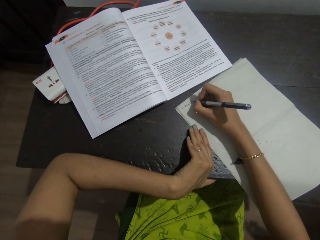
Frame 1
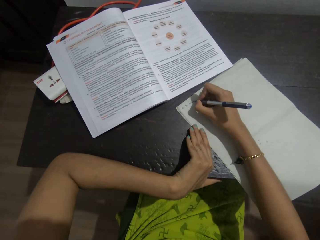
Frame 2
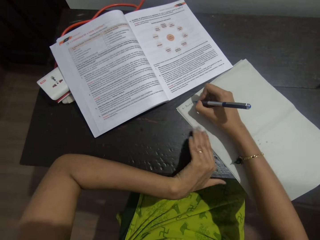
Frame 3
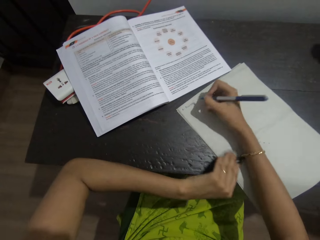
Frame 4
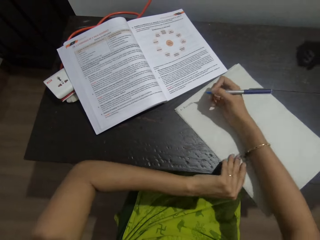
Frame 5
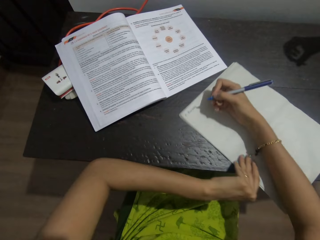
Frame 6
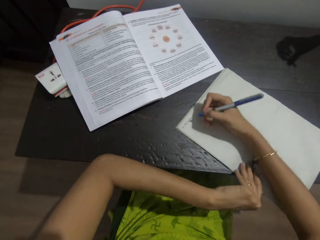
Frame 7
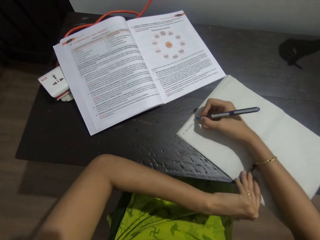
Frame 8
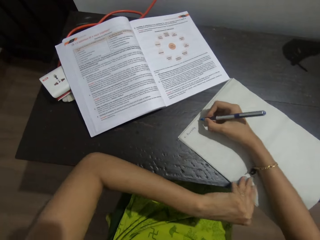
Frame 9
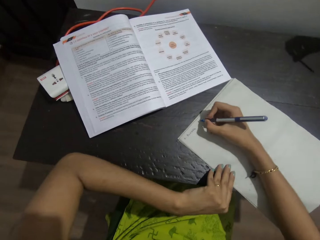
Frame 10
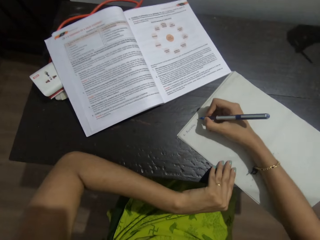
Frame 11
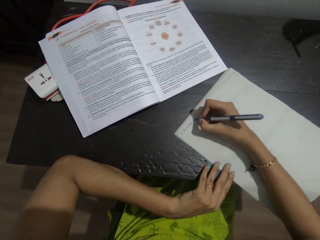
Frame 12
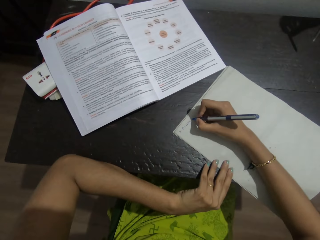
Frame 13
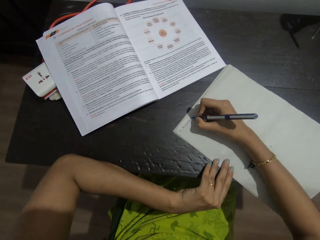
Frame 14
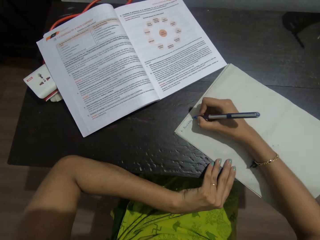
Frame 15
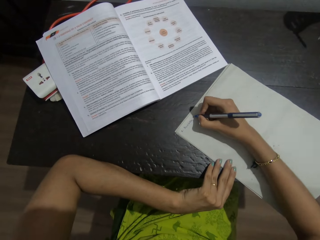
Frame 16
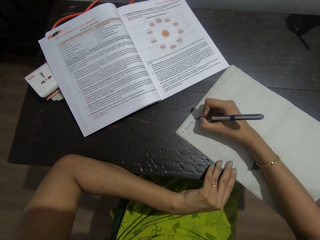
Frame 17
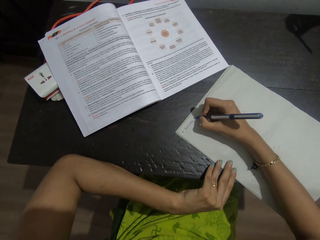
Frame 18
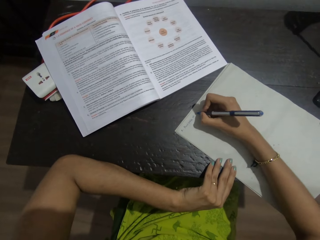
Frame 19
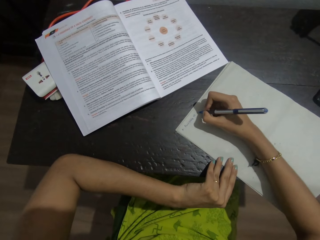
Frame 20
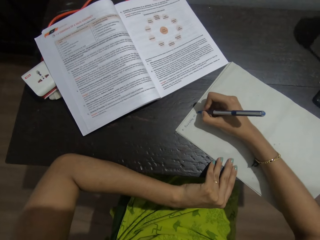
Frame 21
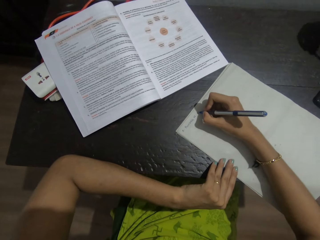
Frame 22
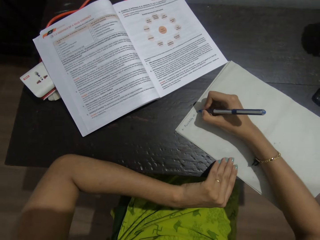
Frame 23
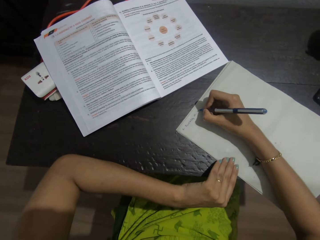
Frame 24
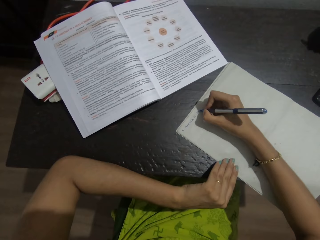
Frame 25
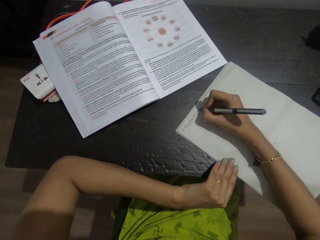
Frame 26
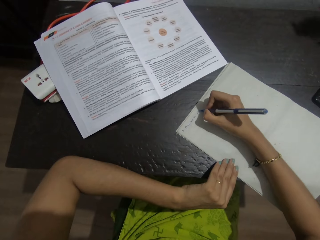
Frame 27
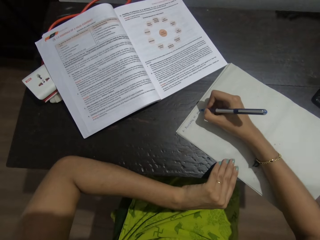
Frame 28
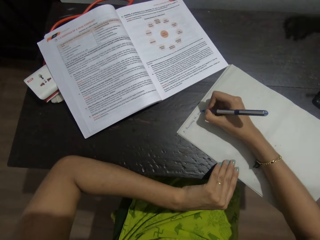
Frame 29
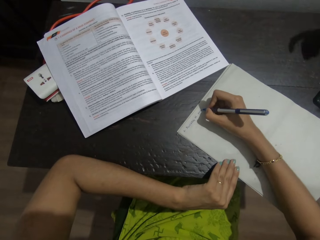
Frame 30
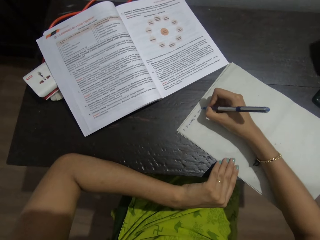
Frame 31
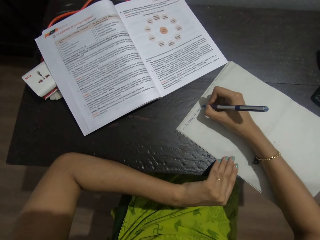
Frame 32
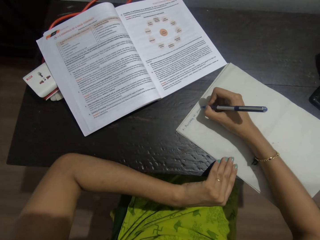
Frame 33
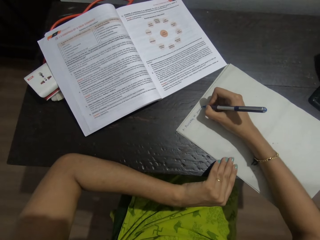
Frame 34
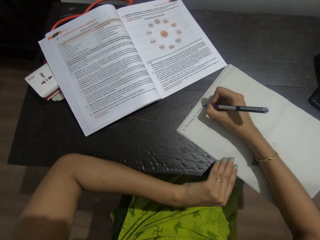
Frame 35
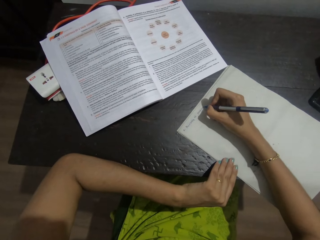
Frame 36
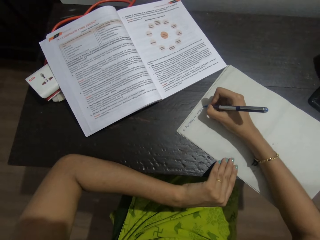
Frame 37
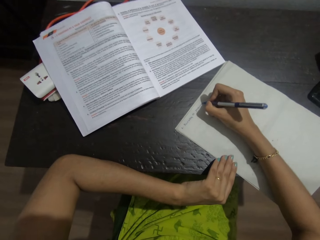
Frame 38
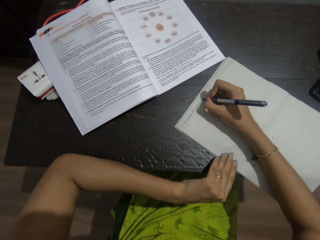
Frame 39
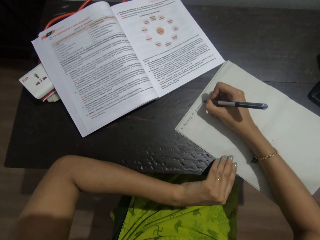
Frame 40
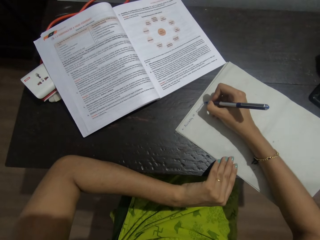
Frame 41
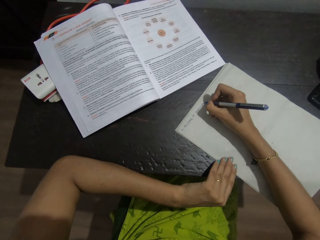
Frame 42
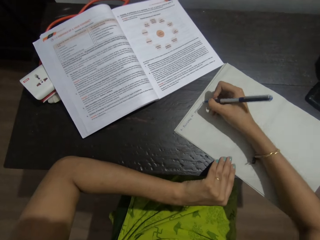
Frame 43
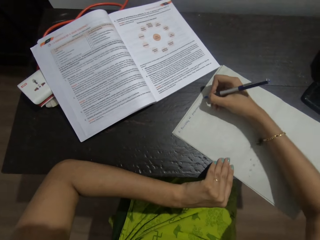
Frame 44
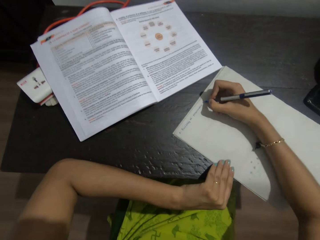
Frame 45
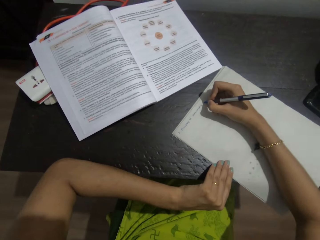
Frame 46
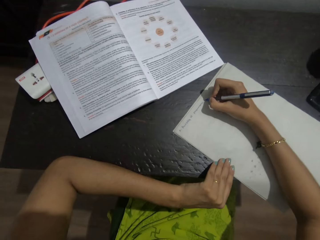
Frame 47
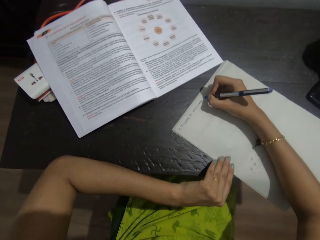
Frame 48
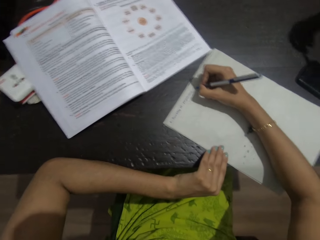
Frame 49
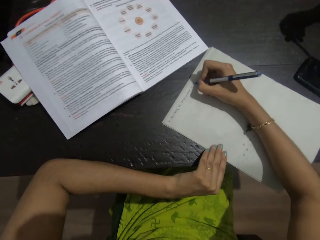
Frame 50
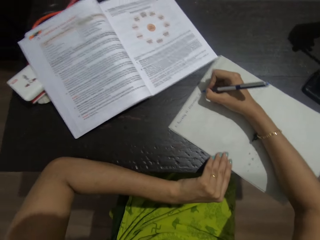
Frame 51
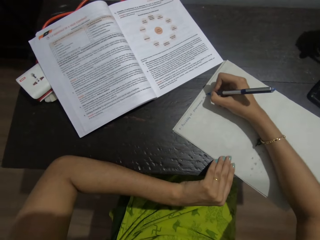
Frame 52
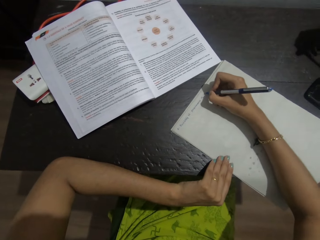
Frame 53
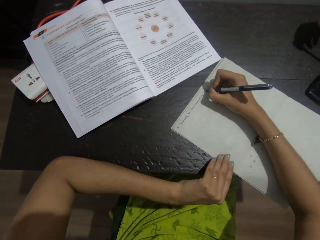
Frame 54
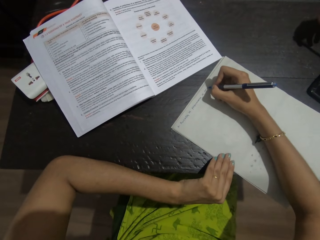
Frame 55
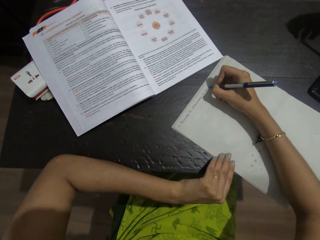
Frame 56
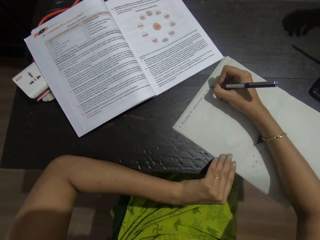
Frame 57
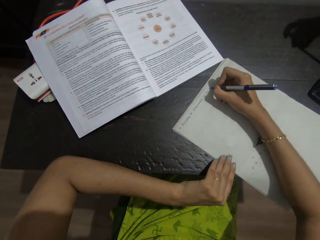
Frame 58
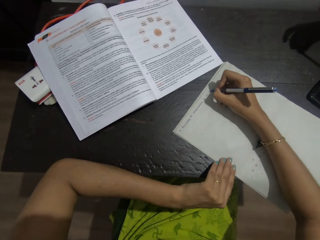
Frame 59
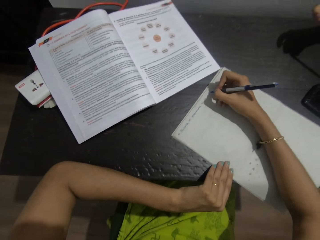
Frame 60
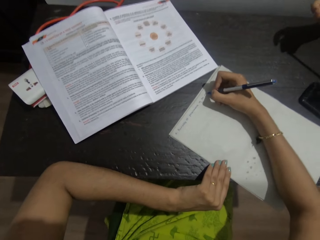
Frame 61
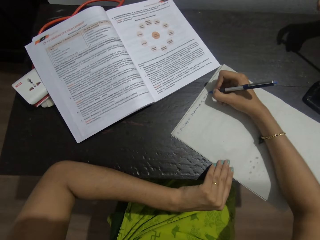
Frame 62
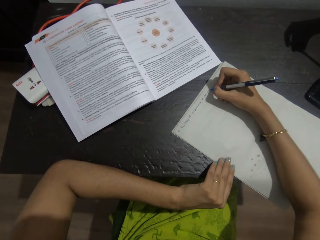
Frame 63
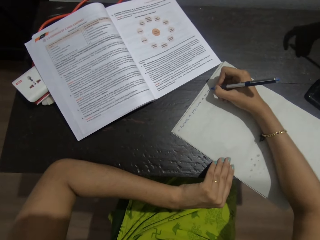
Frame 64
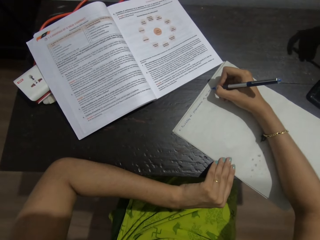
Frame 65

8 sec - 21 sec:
The camera wearer pushes paper. A person picks up a pen. The camera wearer talks with the person and writes on the paper. The person drops the pen. The camera wearer writes on the paper. The person picks up the pen.

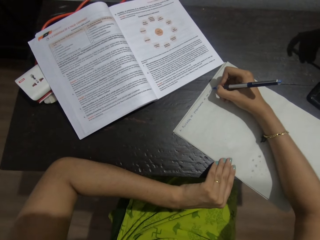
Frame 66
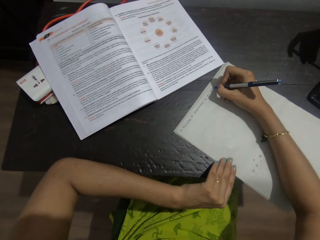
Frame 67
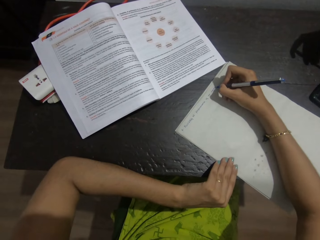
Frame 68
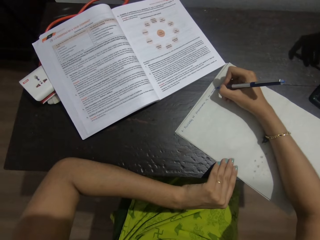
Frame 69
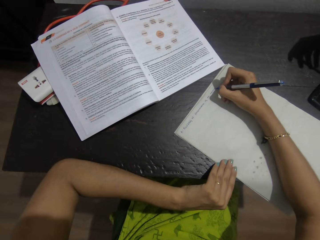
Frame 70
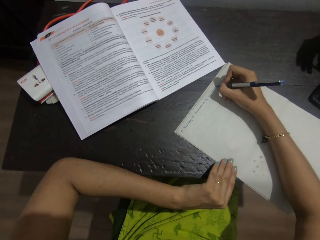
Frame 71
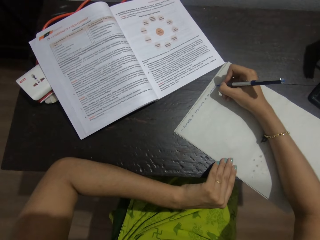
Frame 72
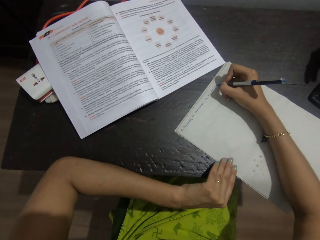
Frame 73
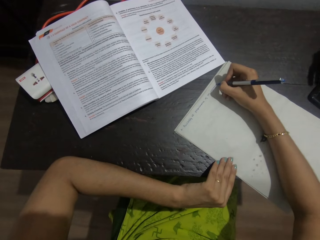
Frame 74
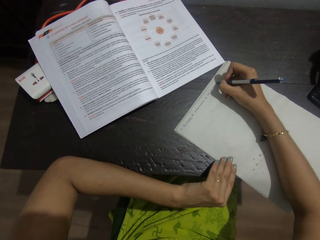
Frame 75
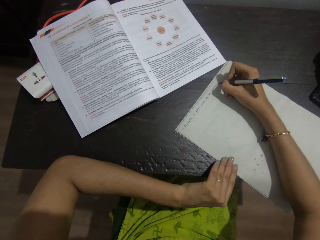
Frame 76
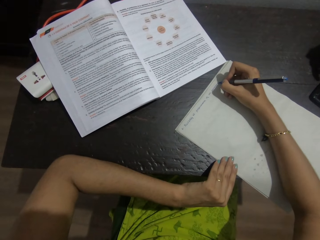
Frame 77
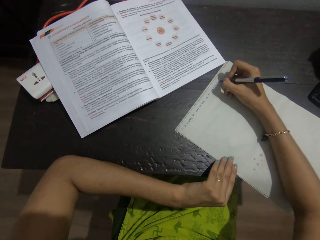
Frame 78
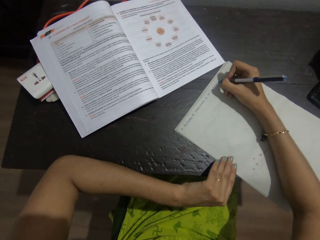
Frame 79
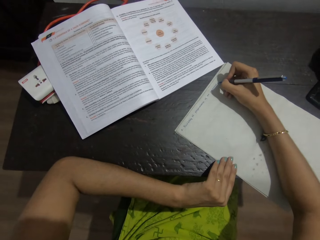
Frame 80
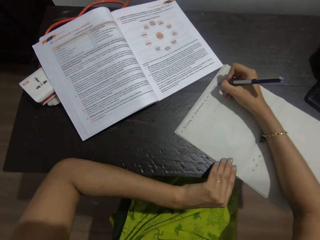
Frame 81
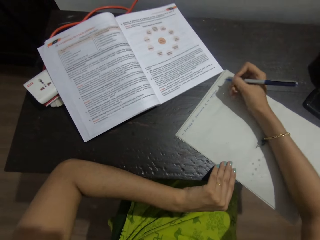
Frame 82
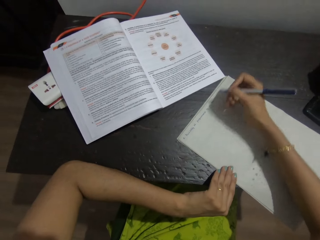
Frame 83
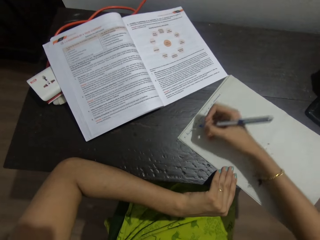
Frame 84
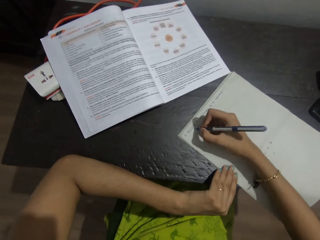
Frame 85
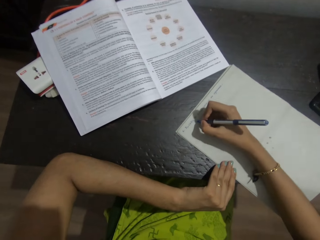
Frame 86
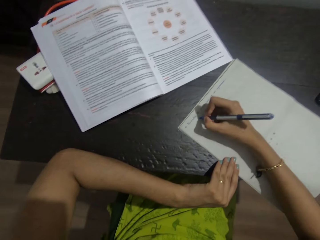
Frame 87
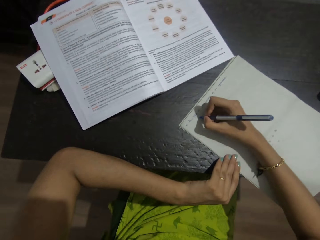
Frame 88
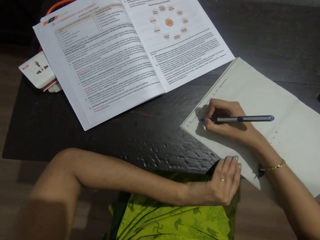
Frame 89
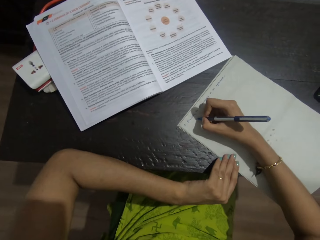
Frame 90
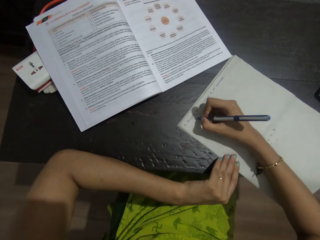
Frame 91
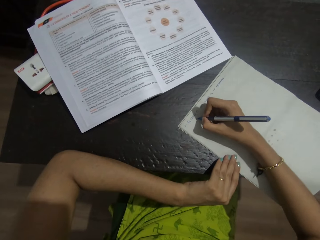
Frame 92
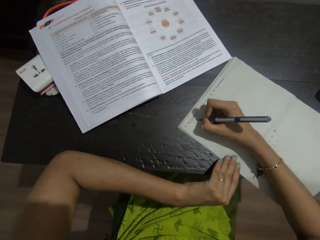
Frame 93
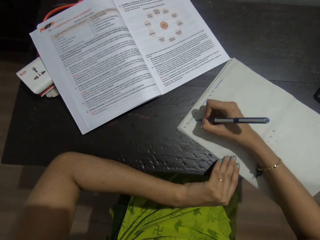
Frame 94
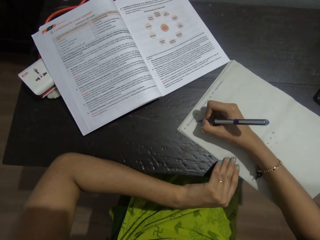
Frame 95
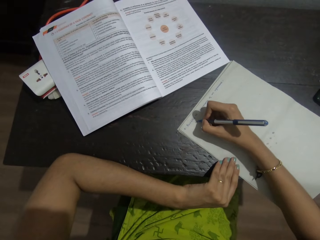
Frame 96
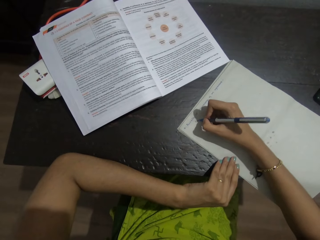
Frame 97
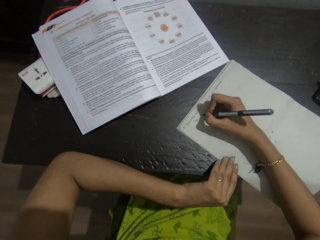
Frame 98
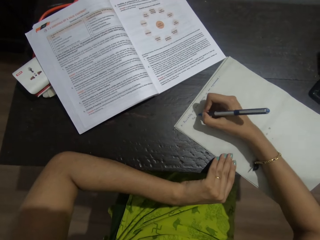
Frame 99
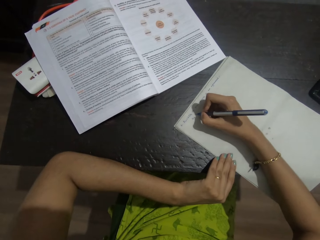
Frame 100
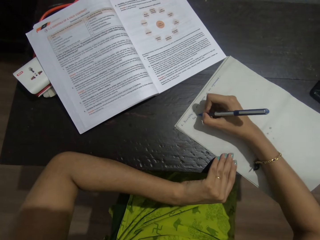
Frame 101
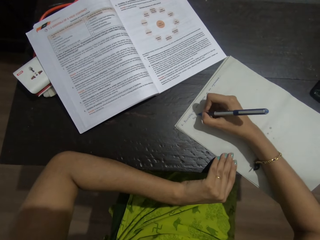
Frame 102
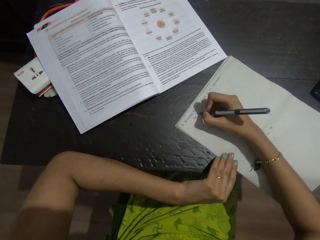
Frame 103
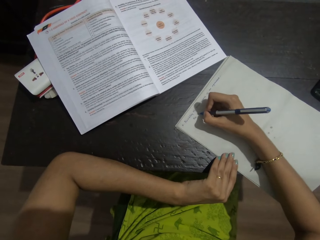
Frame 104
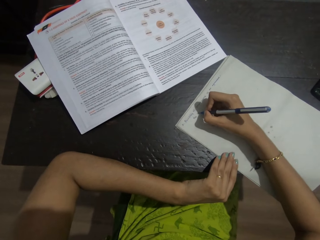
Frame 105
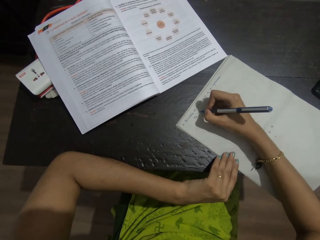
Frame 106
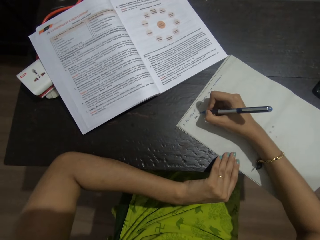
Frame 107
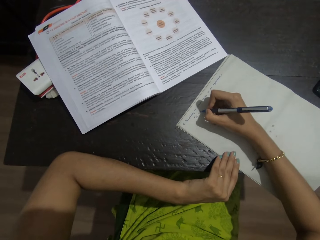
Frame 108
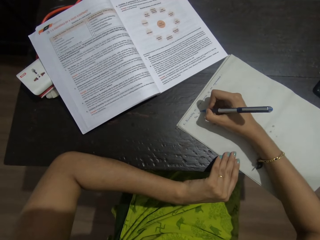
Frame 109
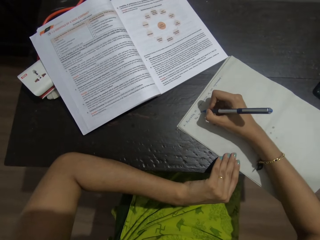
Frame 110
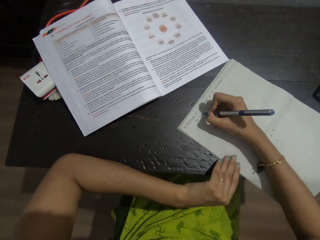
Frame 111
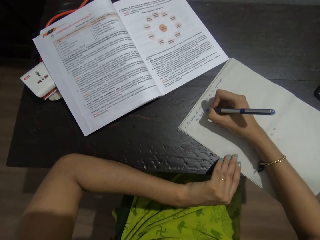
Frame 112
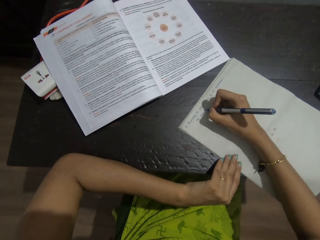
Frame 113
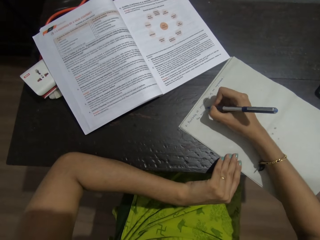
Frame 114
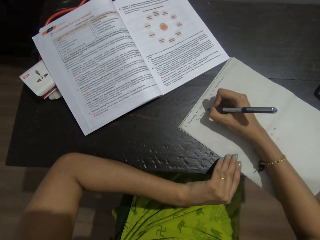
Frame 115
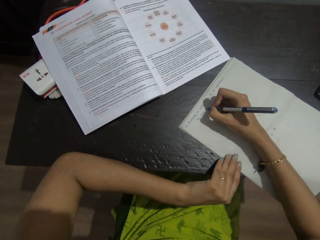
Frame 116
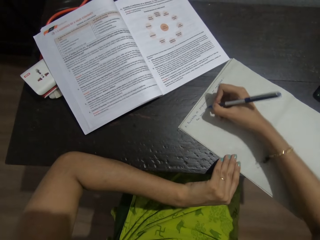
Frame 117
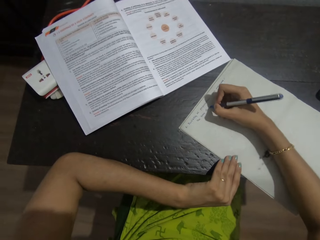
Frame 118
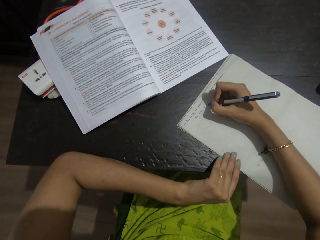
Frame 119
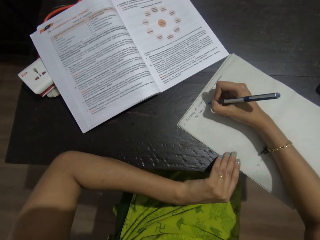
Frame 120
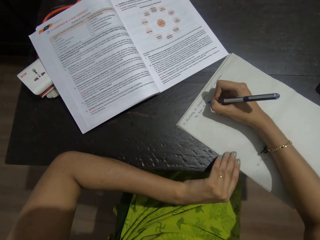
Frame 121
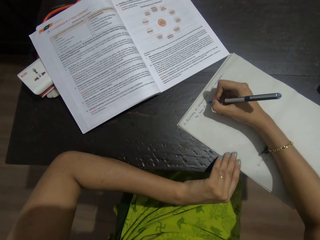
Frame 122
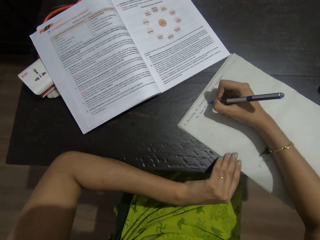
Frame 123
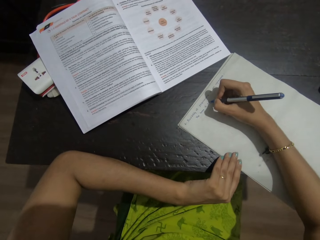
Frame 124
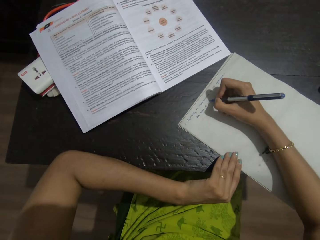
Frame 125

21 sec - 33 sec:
The camera wearer talks with a person and writes on paper.
